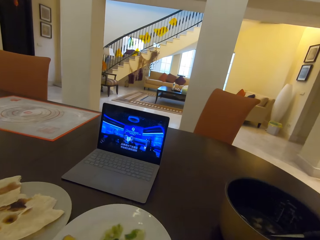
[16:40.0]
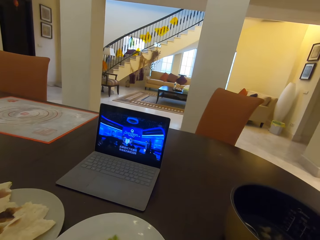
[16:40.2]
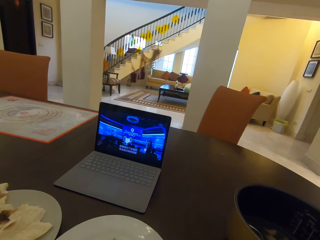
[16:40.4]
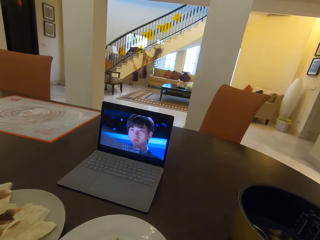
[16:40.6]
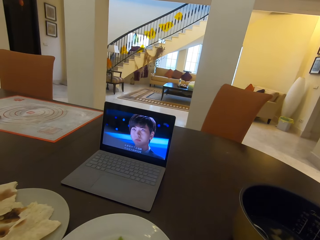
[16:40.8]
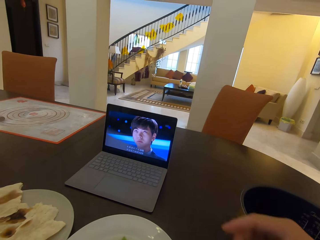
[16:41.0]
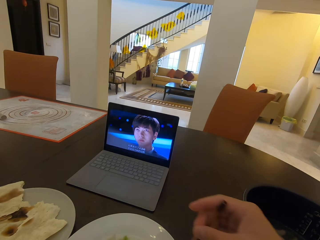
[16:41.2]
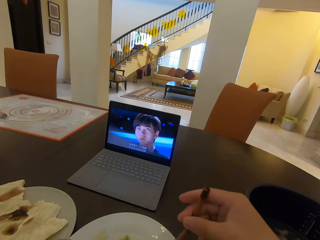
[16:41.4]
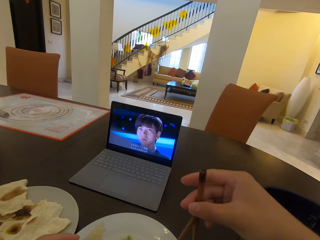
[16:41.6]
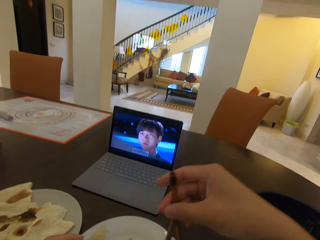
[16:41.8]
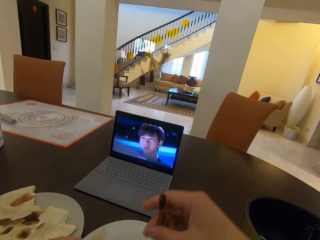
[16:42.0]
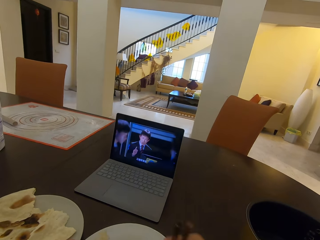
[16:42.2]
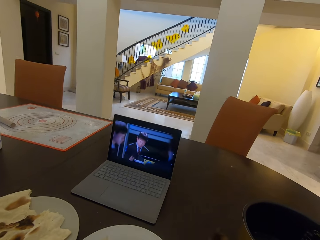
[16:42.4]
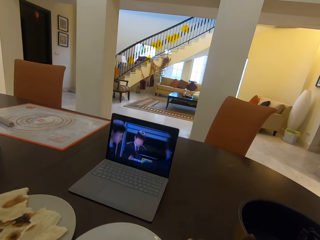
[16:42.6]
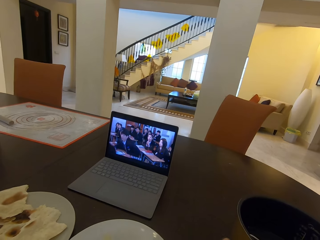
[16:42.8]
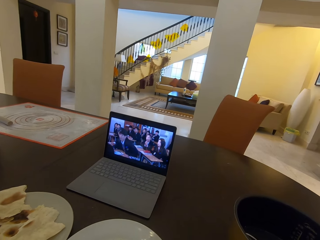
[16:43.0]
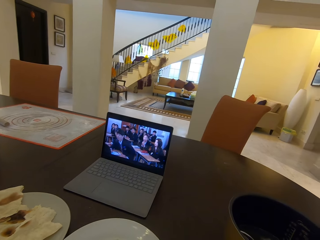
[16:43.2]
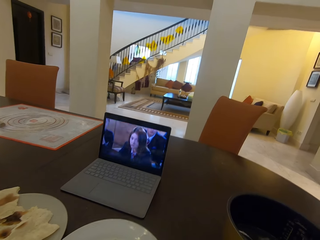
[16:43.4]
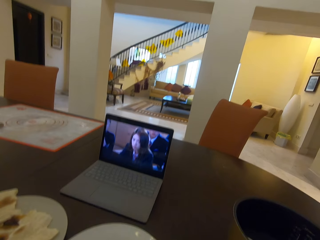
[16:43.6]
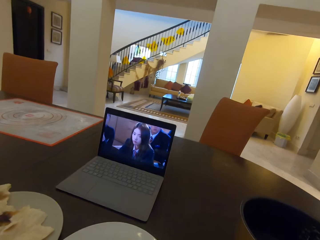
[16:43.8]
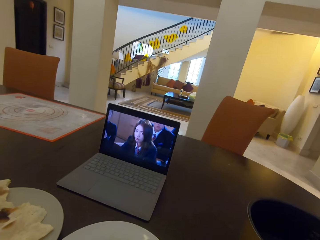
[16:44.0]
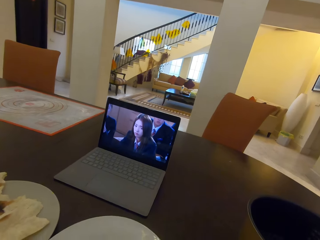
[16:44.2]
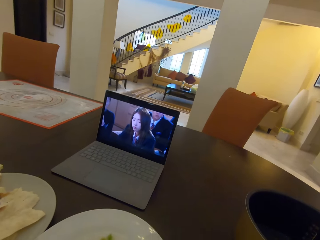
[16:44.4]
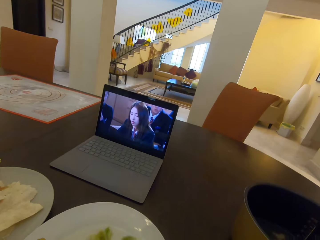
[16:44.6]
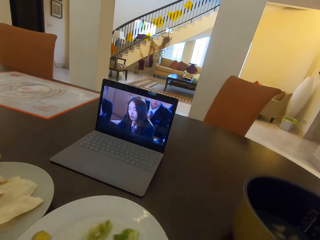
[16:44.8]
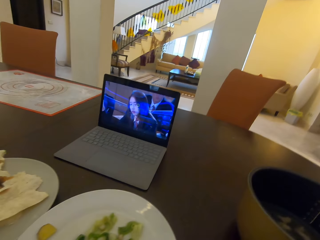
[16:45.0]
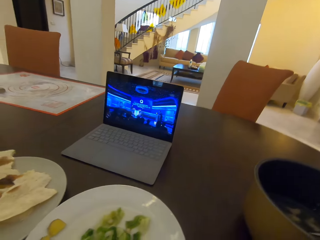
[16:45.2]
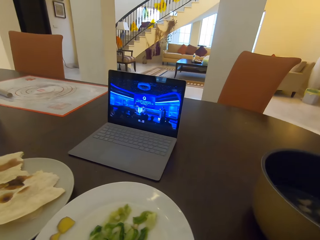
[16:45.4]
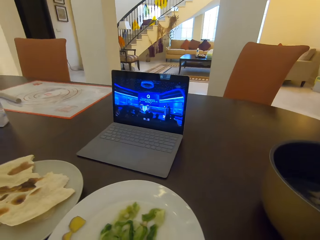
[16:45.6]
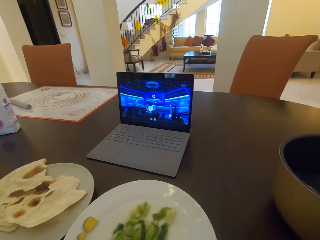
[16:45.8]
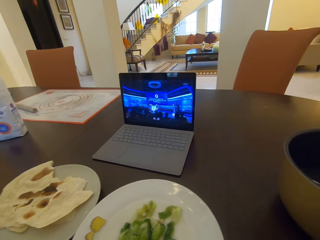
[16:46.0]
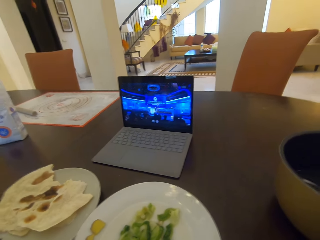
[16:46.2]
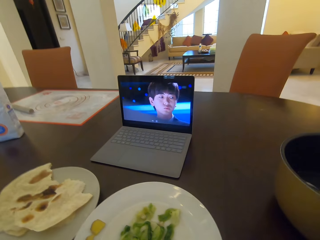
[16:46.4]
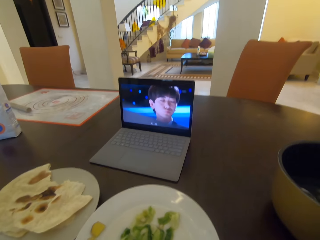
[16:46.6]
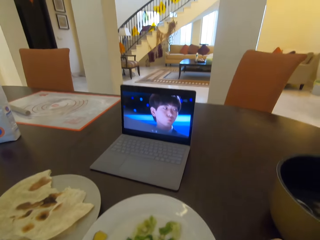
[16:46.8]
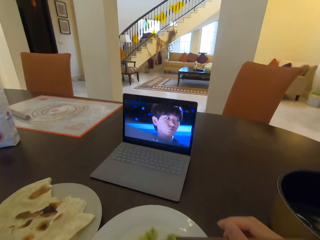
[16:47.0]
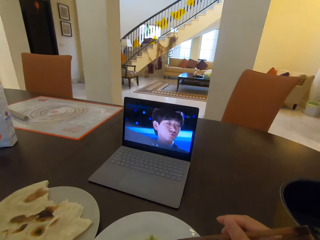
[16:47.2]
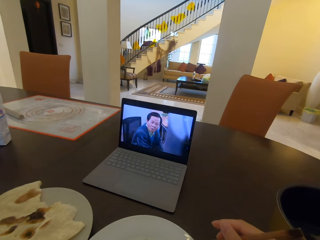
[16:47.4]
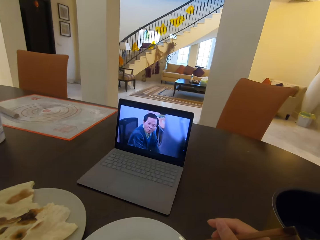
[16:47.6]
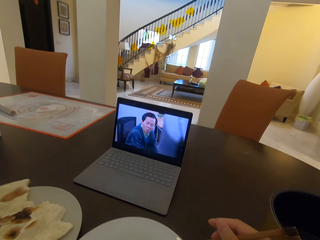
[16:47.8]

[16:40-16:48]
The camera wearer holds a chopstick with his right hand. He picks salad on a plate using chopsticks.

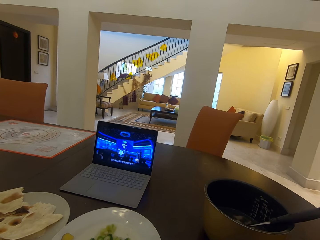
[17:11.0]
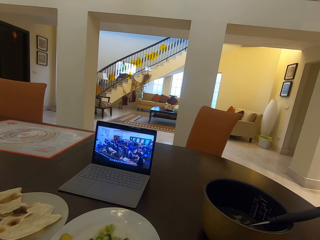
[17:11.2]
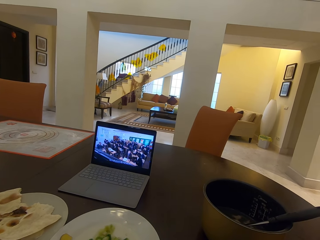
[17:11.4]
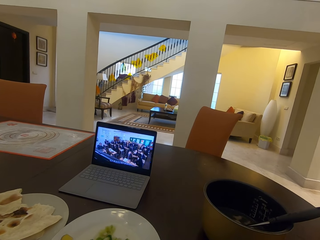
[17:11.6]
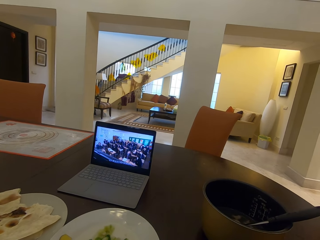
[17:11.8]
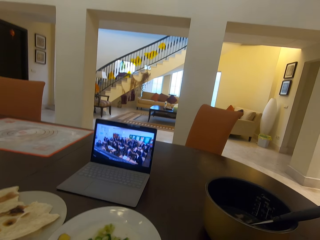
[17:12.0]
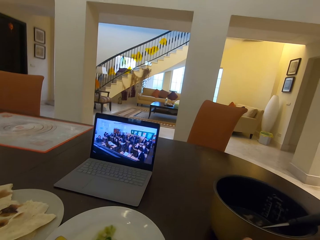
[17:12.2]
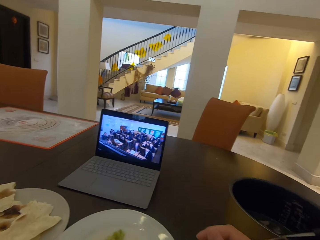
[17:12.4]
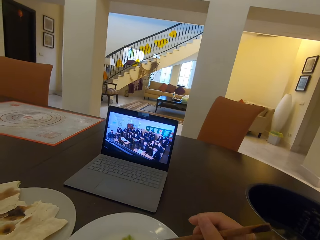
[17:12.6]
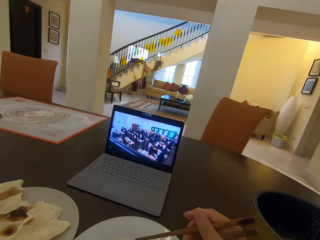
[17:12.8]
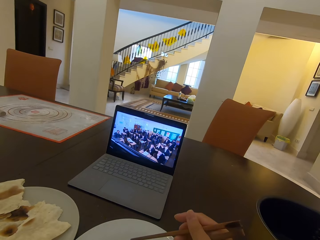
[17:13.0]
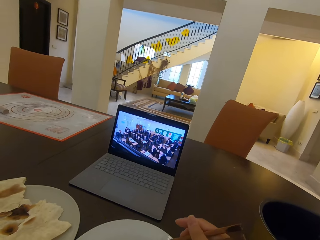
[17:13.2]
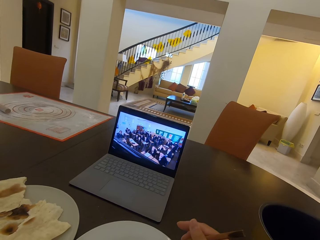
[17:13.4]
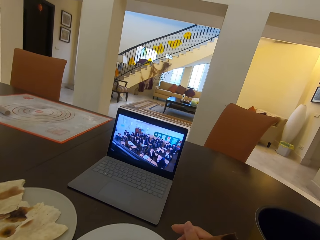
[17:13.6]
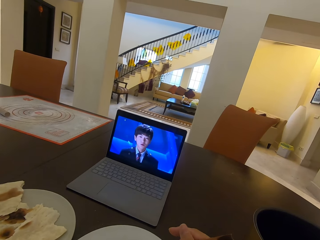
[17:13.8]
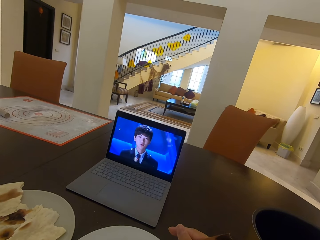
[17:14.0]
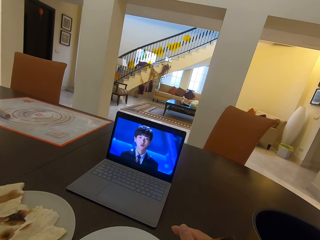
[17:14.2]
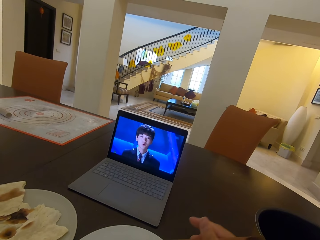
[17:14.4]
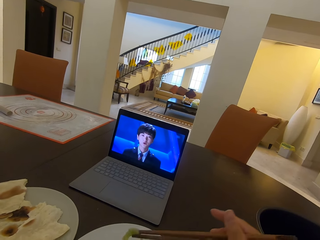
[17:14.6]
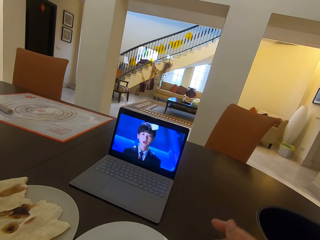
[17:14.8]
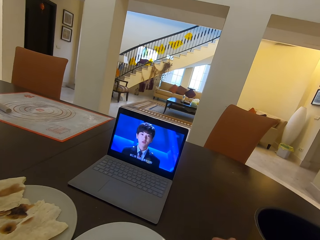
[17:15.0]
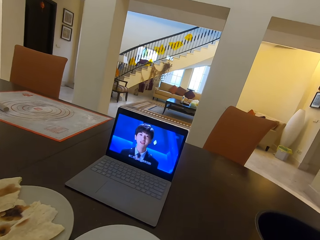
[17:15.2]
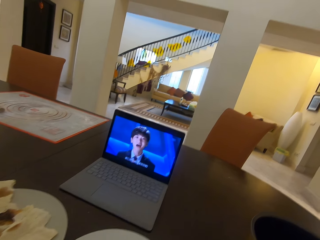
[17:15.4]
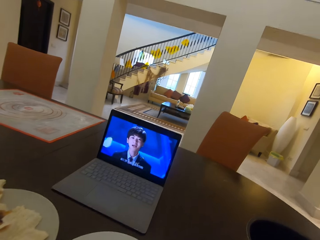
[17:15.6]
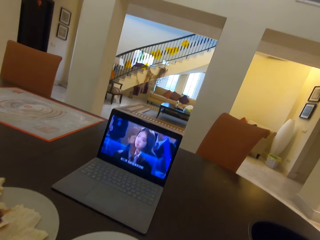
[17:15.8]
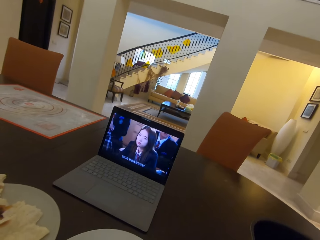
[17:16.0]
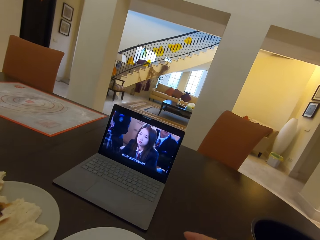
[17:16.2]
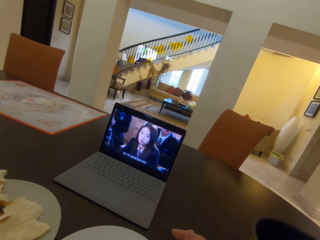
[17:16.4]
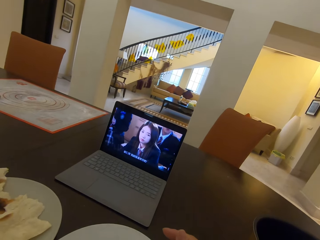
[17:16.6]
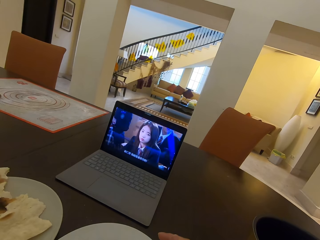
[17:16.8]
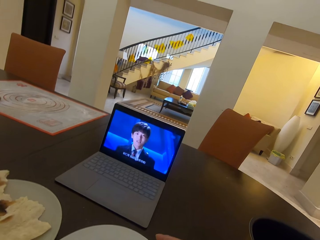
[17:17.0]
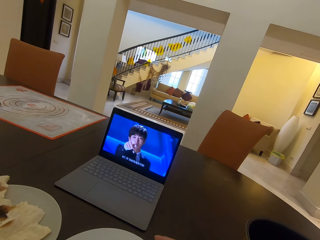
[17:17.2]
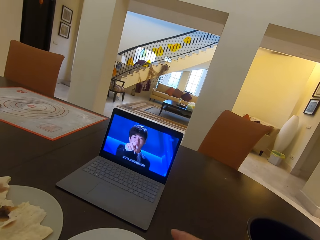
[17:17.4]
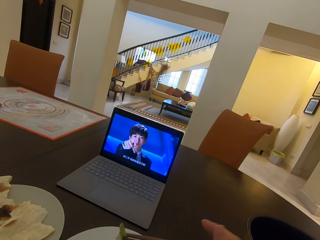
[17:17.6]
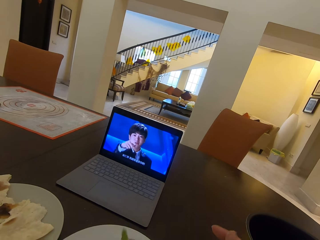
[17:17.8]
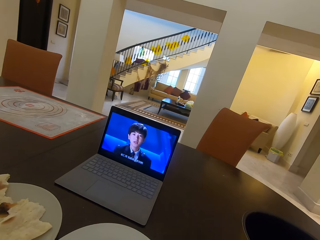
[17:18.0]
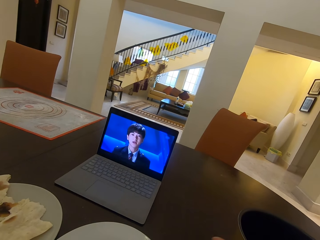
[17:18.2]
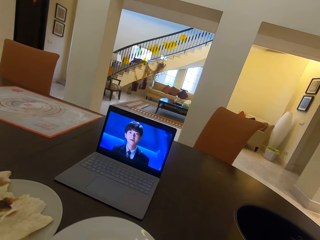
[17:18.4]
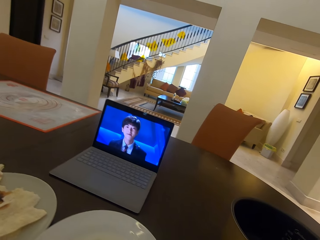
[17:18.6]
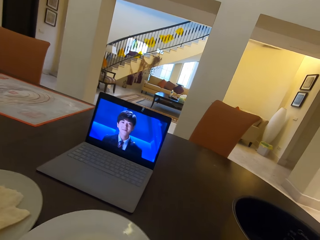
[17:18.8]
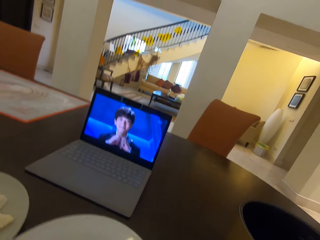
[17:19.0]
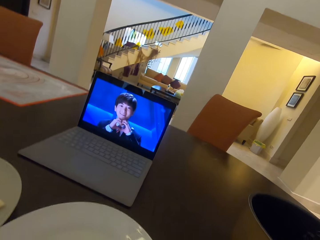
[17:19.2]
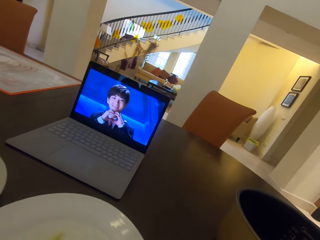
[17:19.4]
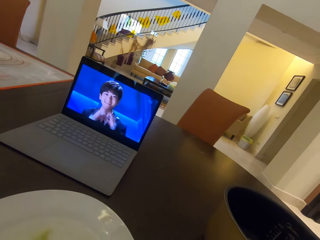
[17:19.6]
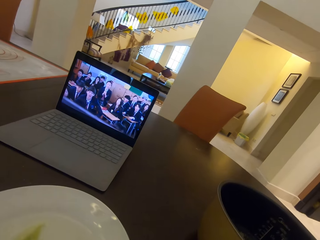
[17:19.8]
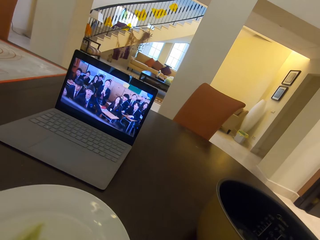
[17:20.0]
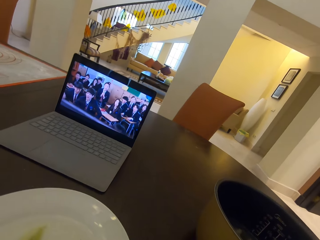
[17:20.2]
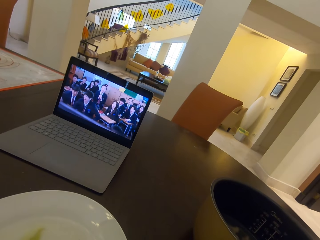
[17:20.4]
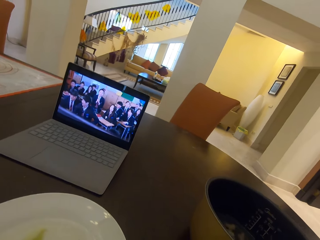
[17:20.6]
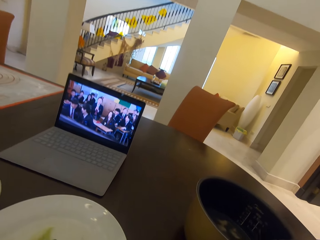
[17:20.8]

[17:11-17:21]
The camera wearer picks salad on a plate using chopsticks. They pick salad on the plate using chopsticks again.

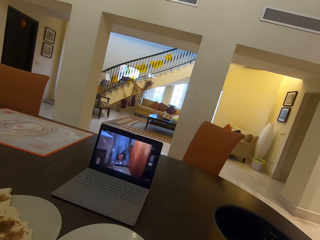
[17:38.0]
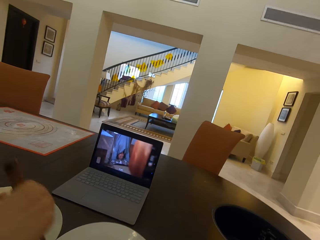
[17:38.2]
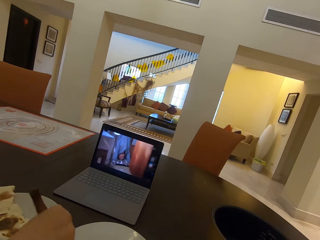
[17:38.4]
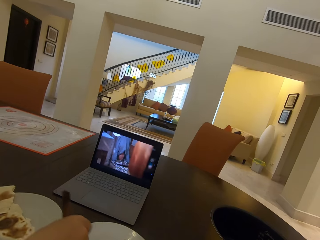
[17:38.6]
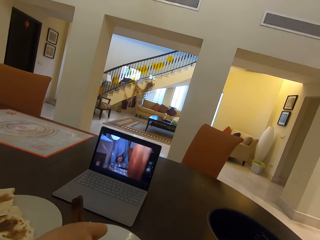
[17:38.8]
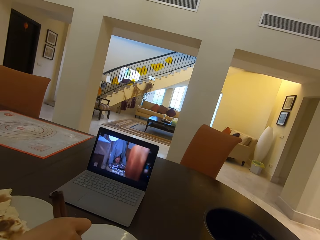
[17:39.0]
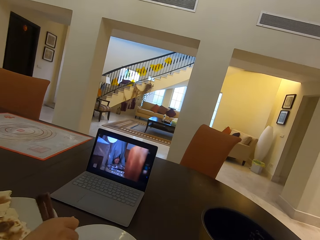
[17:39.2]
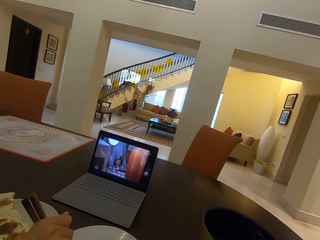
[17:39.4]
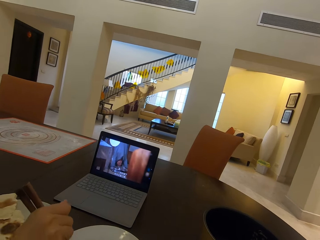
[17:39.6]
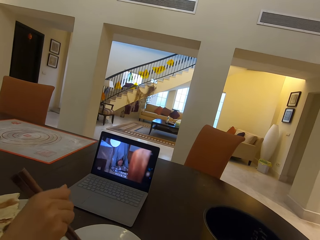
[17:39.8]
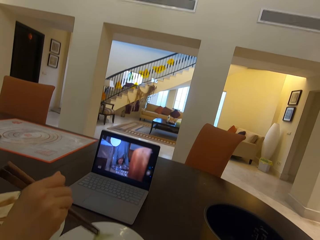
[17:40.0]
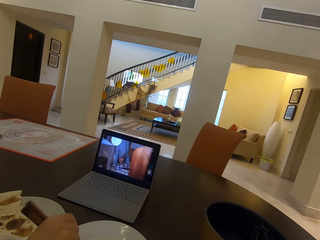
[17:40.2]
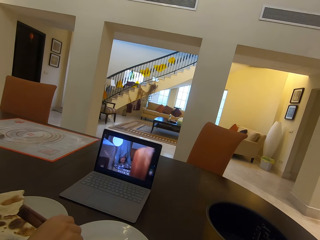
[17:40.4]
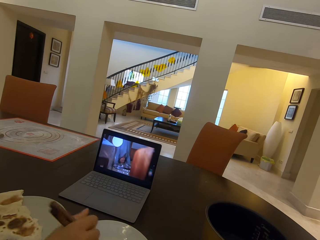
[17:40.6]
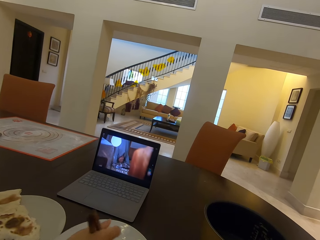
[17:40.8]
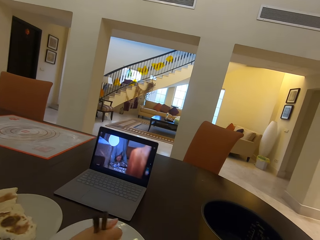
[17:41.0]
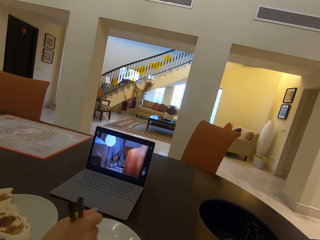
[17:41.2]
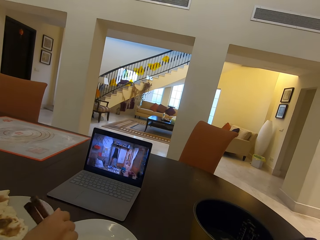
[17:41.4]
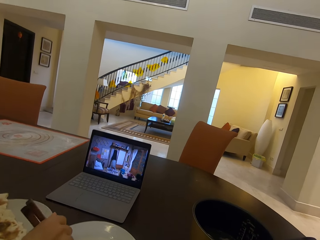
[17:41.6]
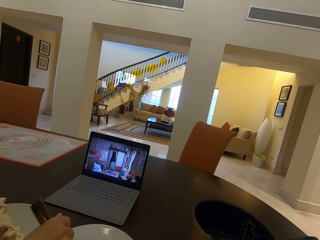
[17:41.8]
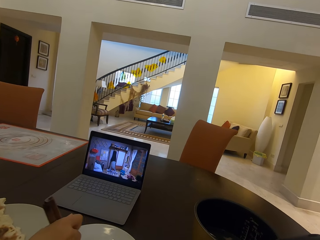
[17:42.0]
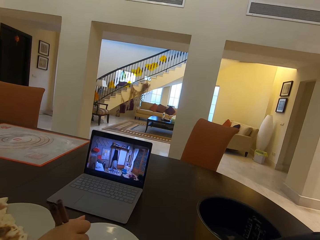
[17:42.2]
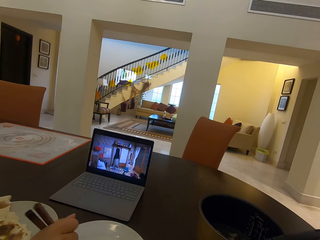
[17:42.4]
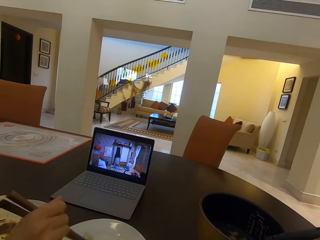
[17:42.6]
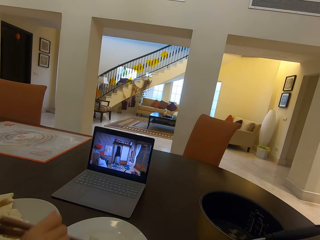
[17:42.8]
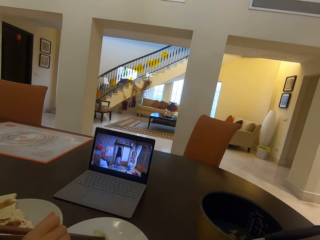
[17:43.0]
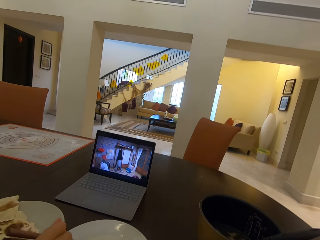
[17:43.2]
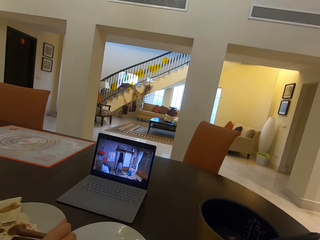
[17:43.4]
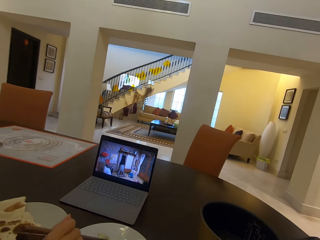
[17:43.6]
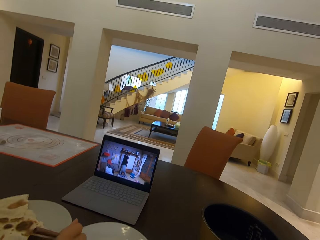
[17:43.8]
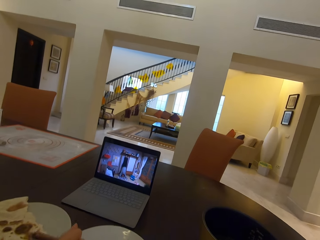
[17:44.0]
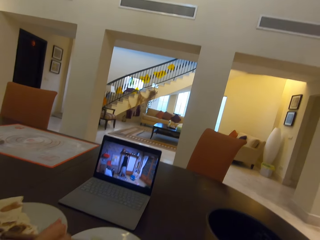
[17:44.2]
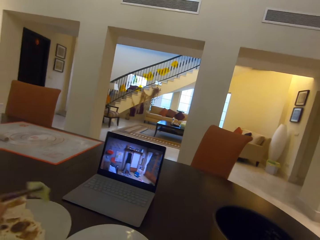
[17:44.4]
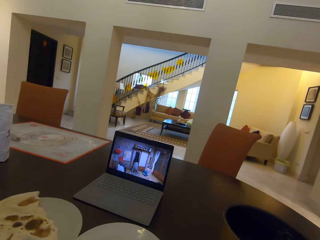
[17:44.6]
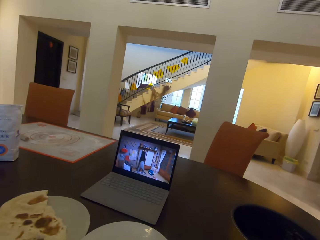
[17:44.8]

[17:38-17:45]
The lady takes food from the plate with chopsticks.
